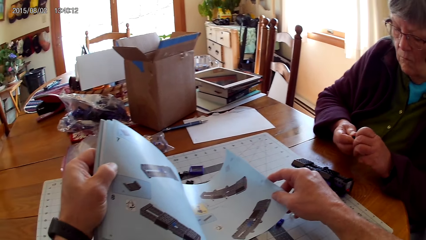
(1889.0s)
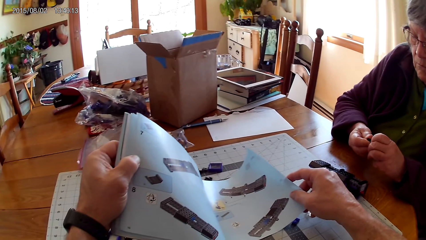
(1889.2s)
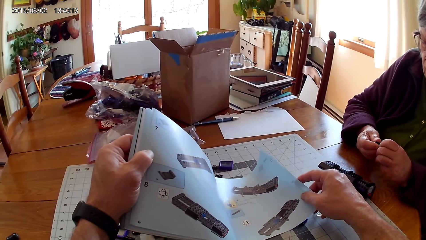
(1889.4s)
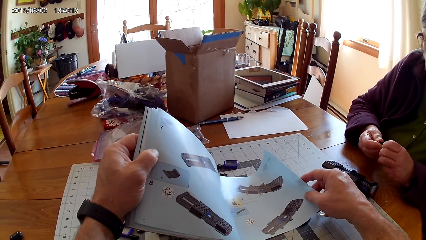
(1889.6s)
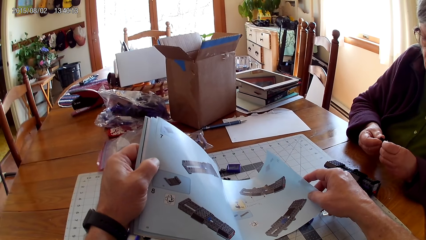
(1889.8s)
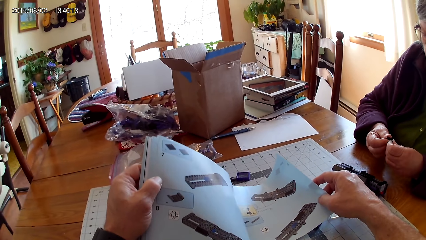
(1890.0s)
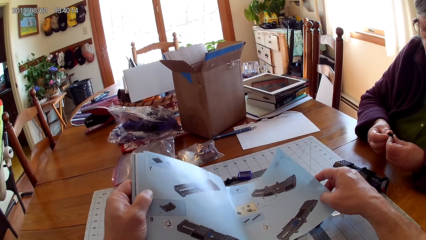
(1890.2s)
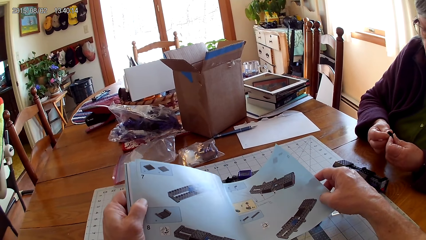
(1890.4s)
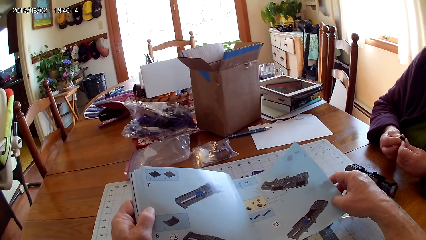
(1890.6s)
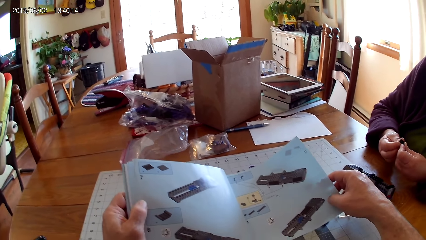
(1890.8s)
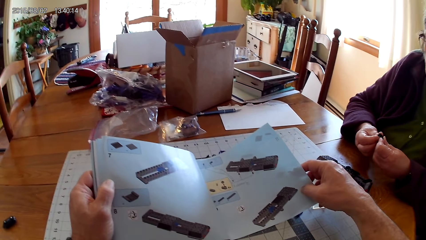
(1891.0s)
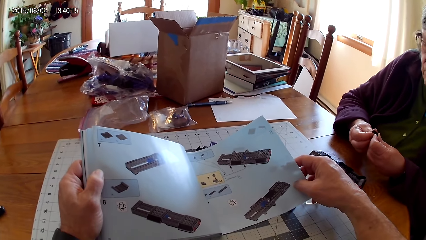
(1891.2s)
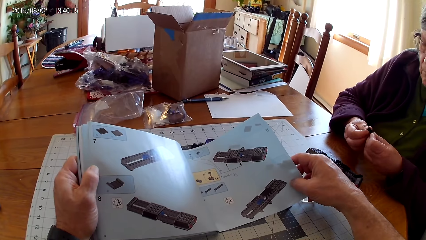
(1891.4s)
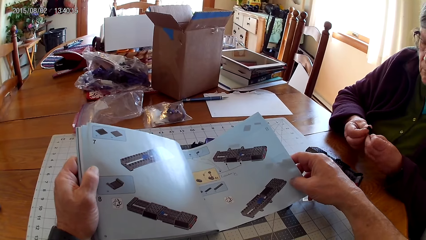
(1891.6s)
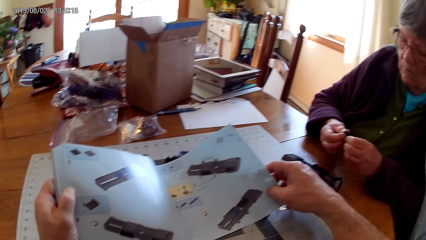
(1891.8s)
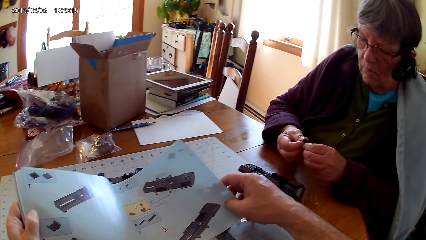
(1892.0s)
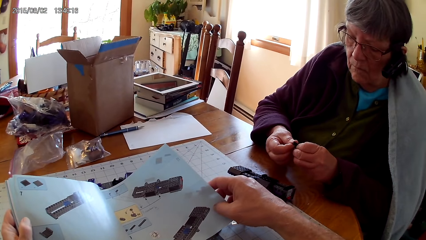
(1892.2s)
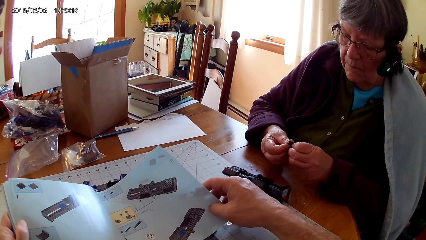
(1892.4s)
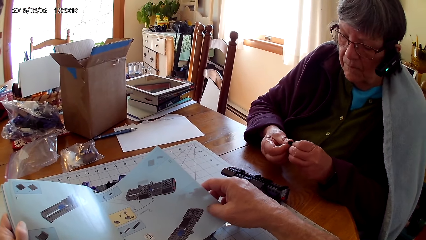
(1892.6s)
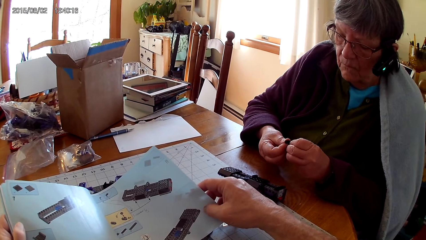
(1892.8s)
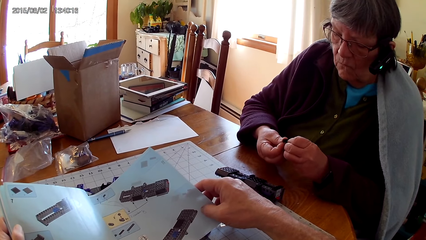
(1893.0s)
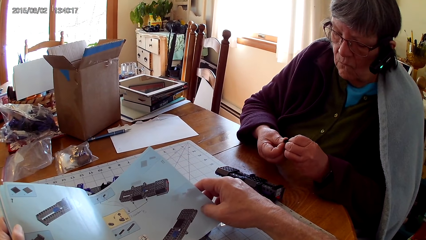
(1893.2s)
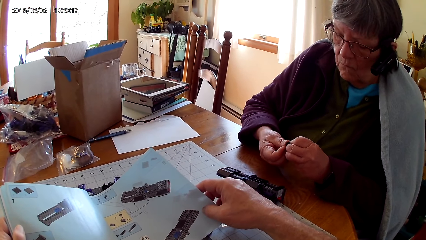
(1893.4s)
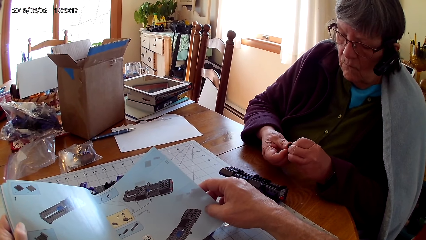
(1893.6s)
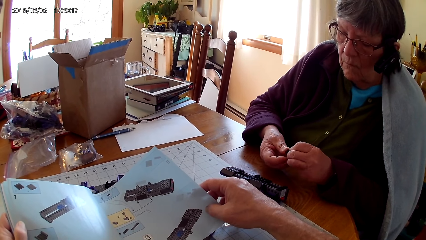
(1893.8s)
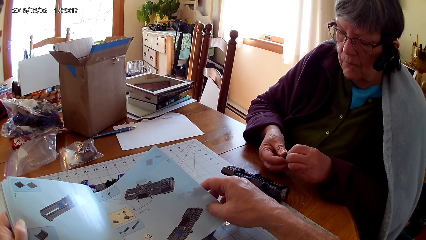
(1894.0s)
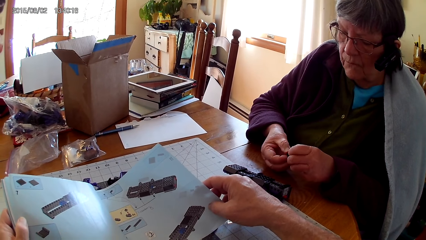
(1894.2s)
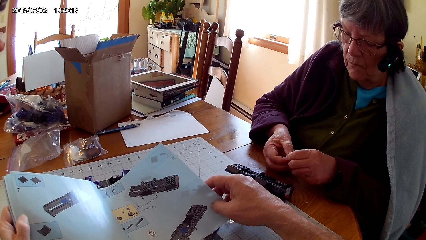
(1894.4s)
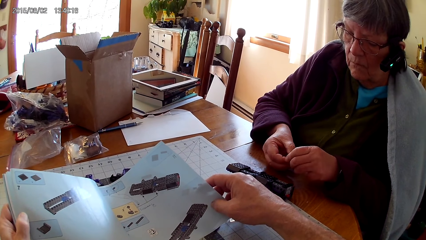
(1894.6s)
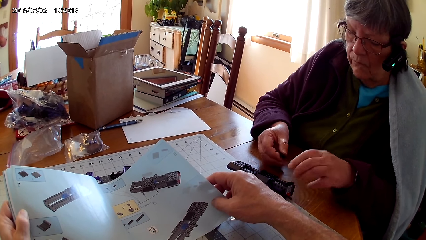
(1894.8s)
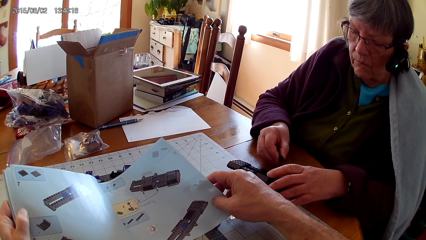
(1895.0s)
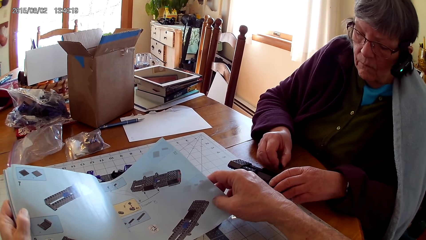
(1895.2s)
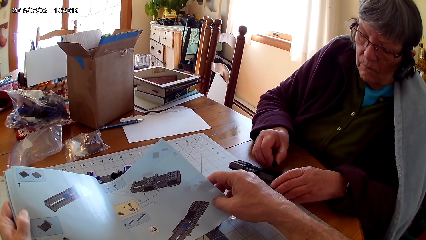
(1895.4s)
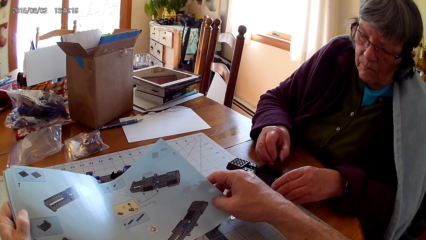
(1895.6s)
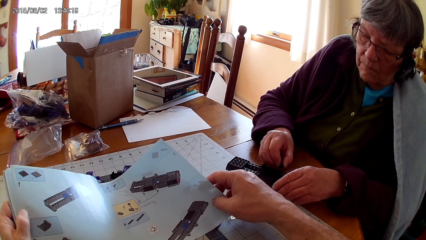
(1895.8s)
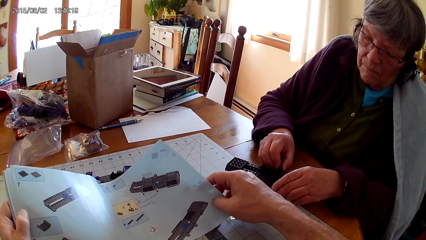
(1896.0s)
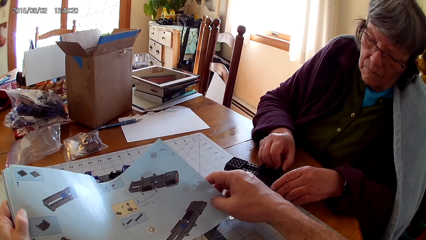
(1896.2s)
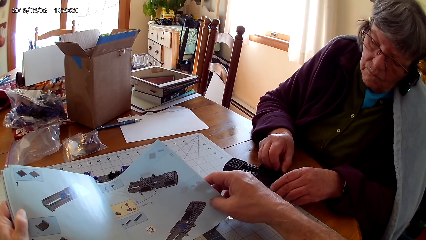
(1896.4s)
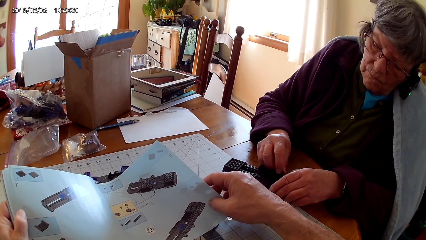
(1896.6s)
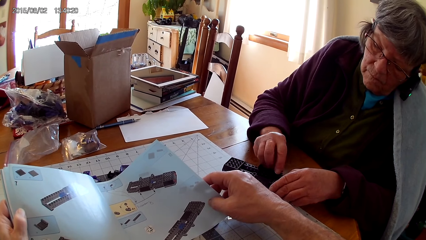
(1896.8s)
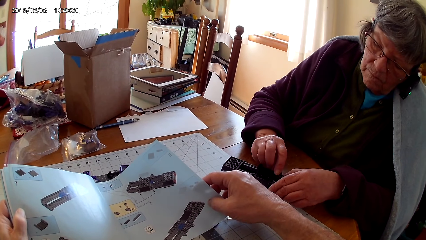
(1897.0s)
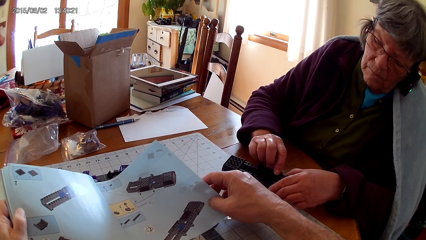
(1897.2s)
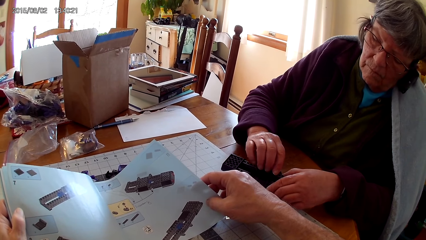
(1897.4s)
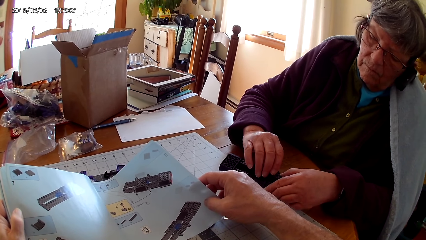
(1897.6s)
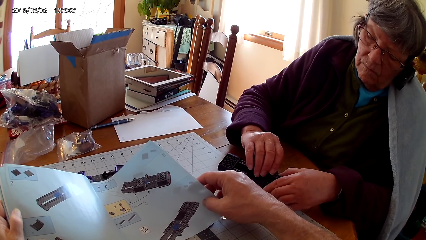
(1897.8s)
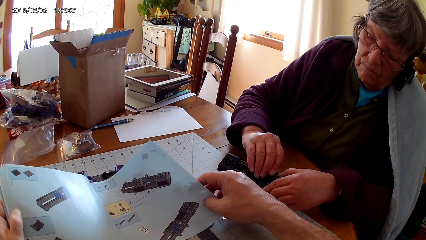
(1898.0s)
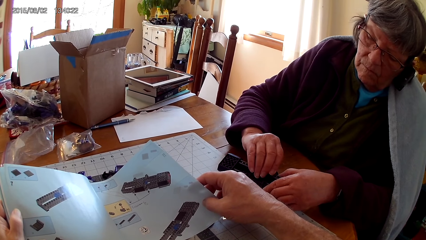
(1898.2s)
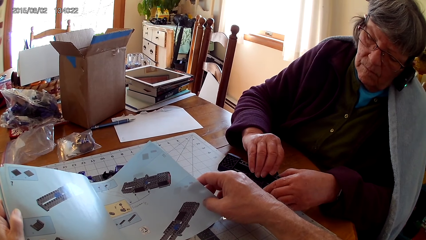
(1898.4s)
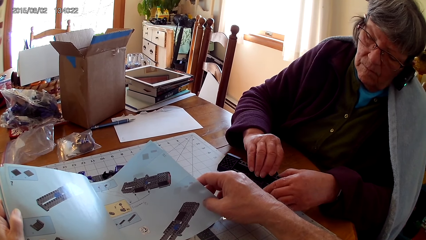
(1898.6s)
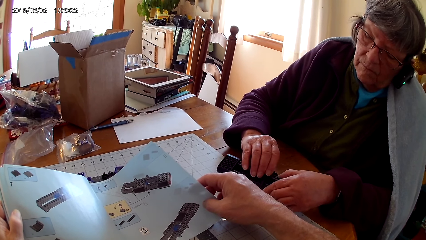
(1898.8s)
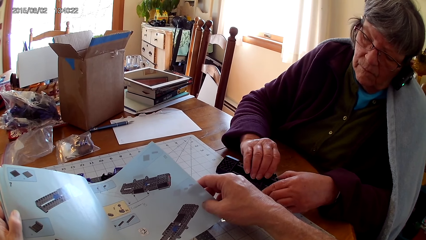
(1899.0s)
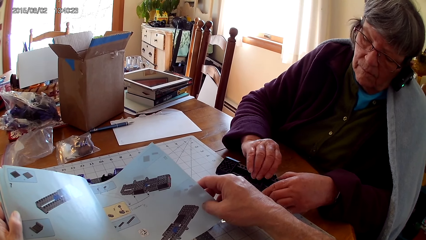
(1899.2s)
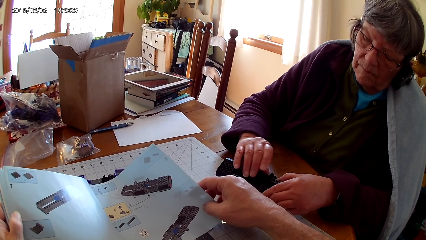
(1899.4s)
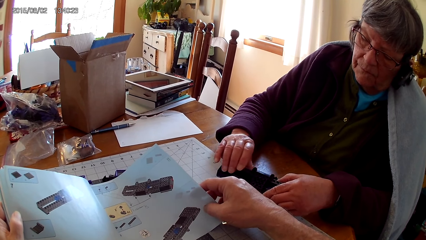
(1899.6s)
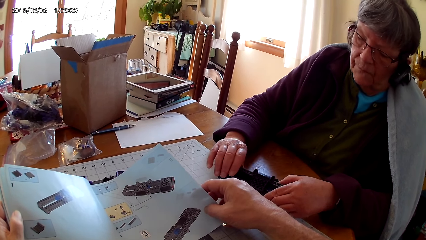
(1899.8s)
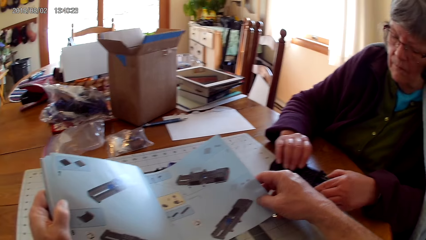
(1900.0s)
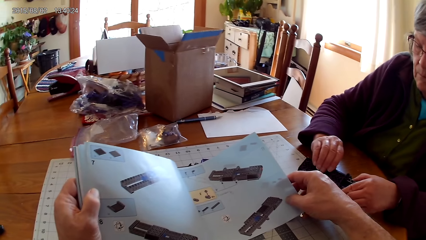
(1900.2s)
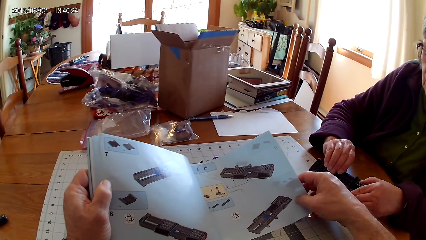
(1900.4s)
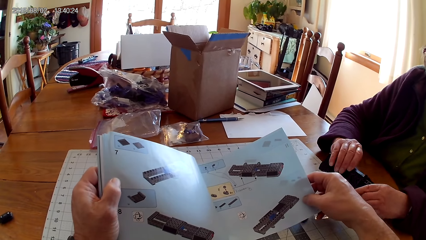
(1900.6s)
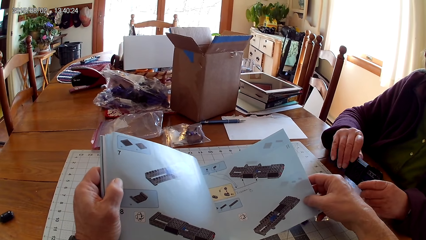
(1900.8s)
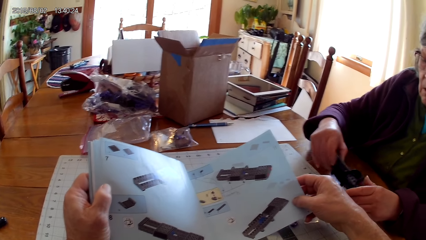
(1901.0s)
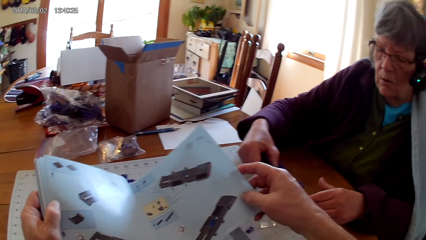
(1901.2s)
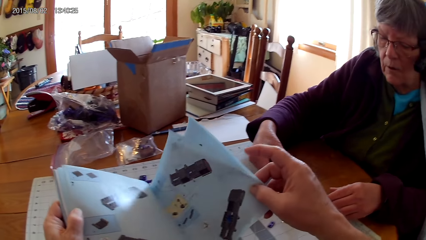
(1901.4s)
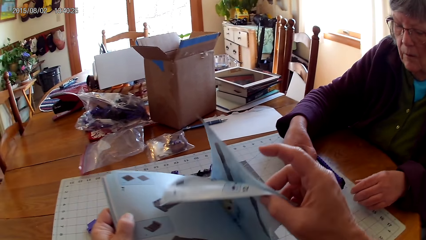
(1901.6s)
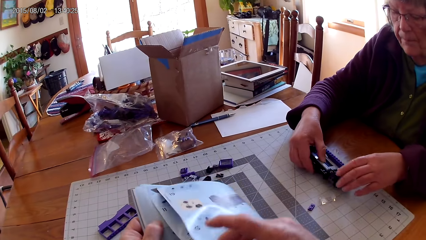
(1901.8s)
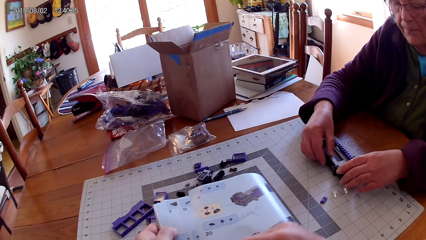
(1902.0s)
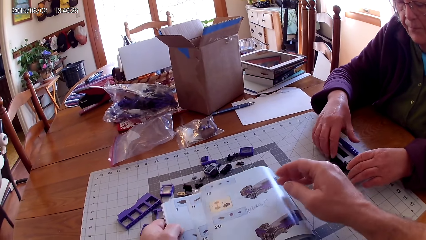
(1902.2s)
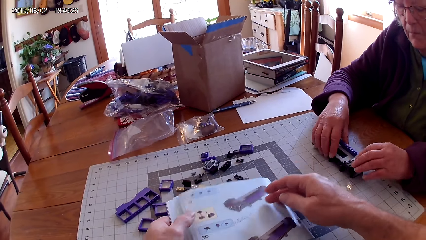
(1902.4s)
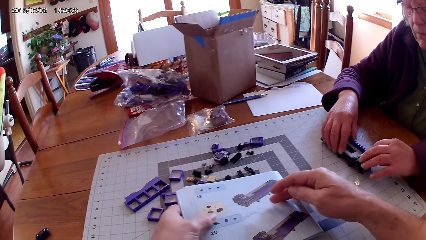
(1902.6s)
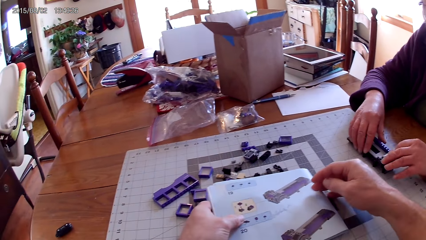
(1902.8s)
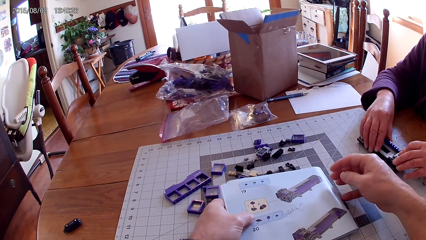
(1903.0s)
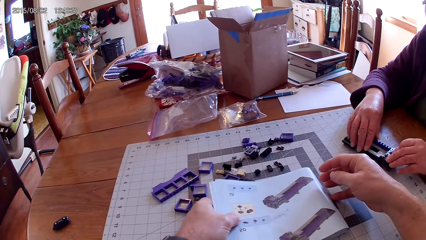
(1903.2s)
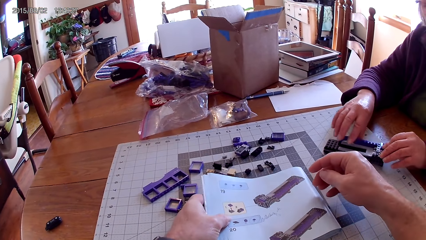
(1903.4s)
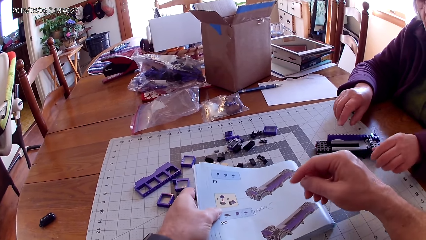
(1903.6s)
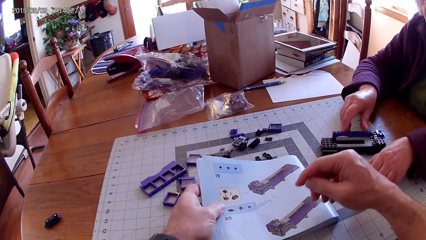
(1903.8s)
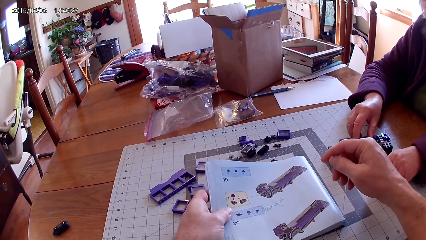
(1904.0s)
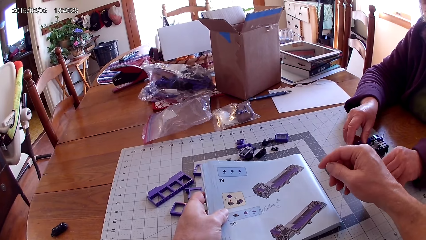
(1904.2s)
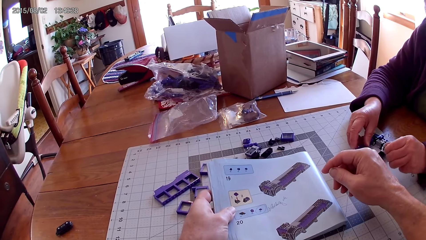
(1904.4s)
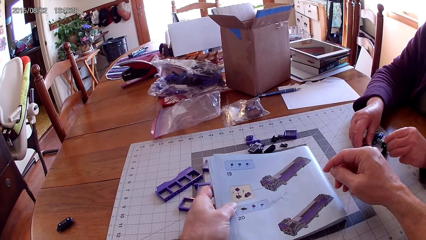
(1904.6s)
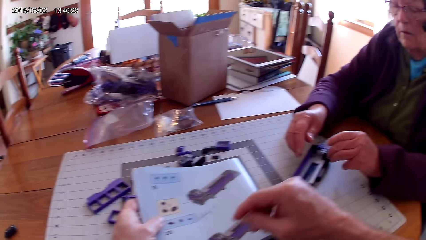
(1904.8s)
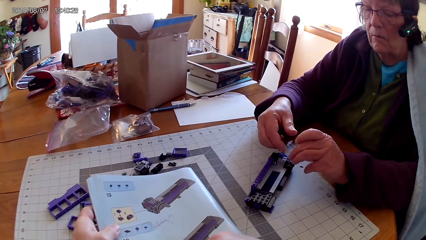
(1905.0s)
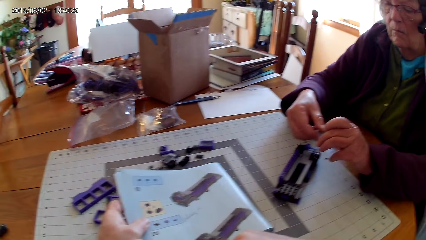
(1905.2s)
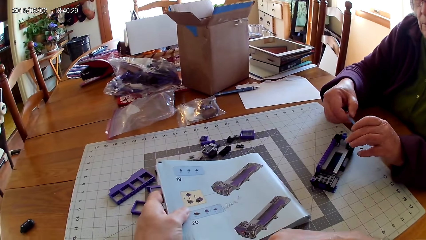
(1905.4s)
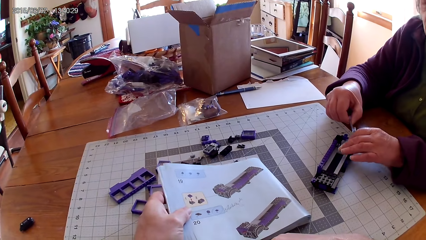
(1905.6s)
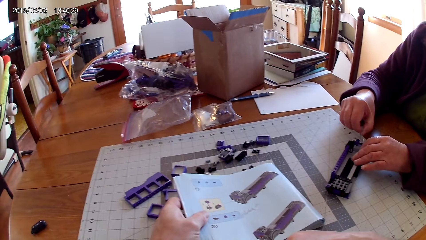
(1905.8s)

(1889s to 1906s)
The camera wearer looks at the drawing on the book. They look at the stapler held by a person. The person fixes the lego piece. The camera wearer looks at the drawing on the book. They close the lego book. They look at the drawing on the book.
